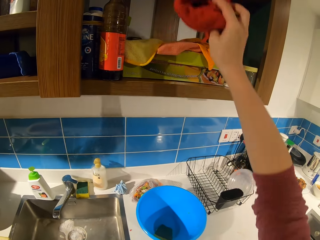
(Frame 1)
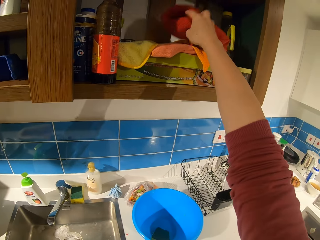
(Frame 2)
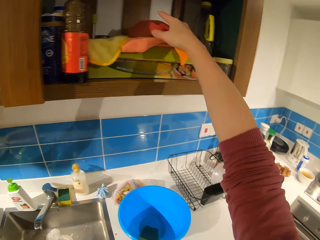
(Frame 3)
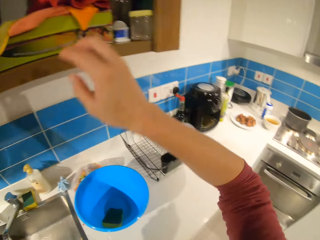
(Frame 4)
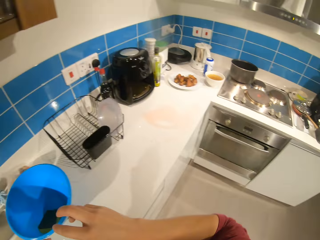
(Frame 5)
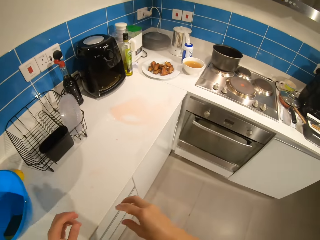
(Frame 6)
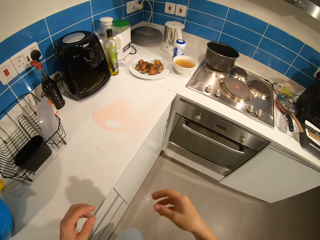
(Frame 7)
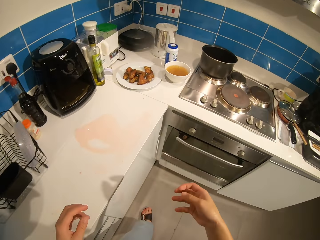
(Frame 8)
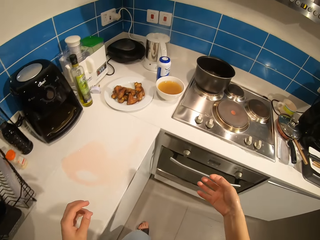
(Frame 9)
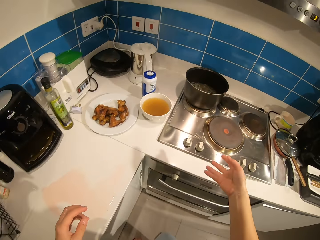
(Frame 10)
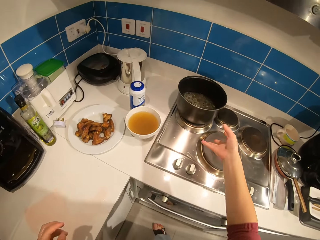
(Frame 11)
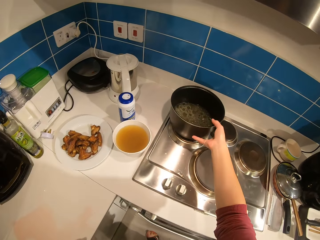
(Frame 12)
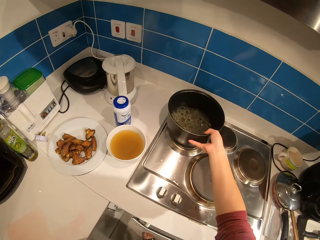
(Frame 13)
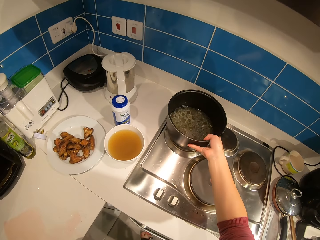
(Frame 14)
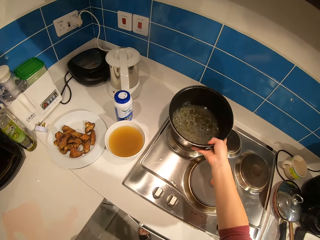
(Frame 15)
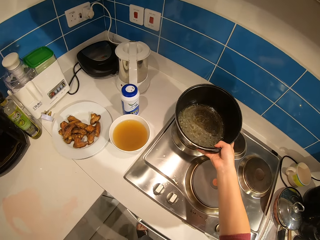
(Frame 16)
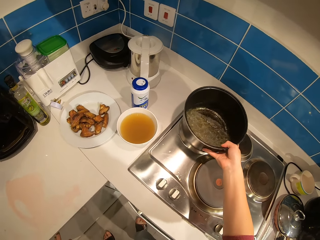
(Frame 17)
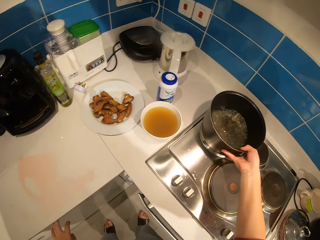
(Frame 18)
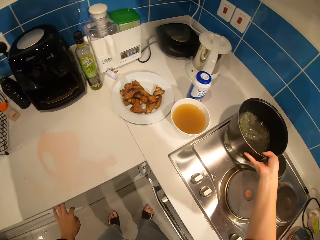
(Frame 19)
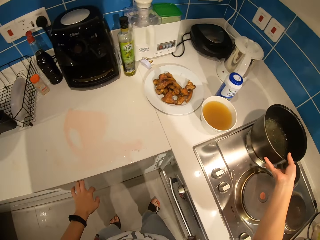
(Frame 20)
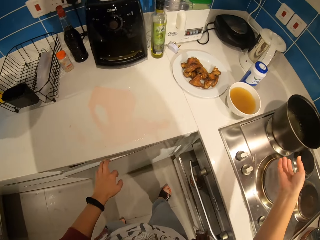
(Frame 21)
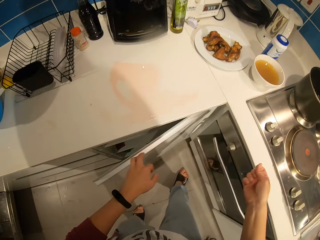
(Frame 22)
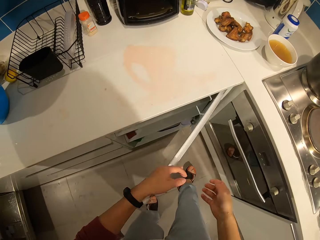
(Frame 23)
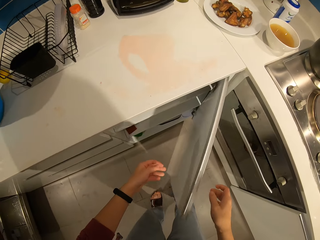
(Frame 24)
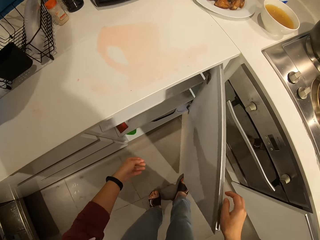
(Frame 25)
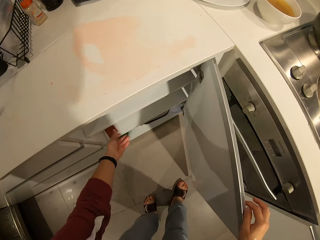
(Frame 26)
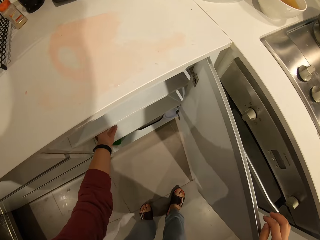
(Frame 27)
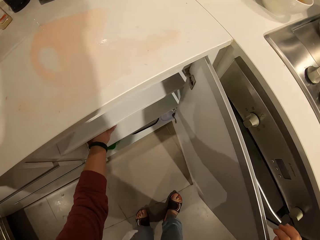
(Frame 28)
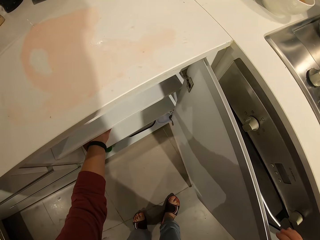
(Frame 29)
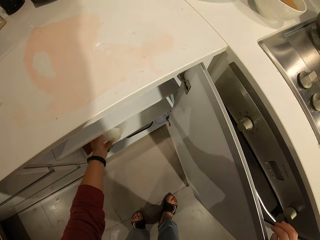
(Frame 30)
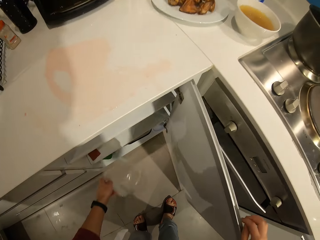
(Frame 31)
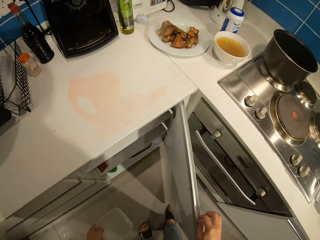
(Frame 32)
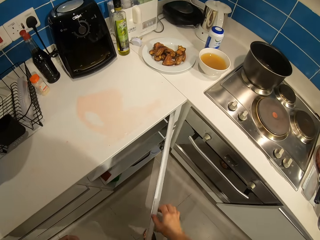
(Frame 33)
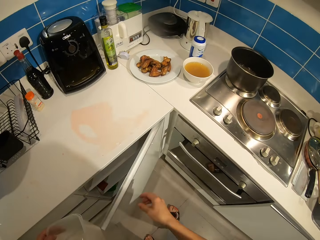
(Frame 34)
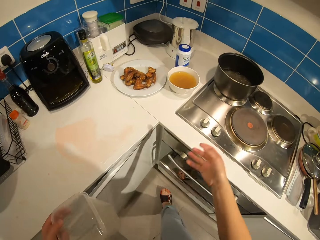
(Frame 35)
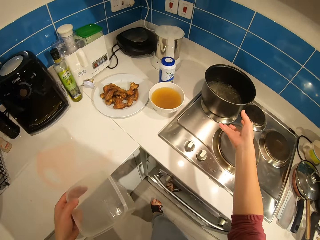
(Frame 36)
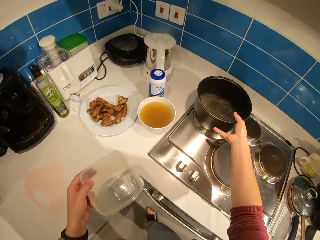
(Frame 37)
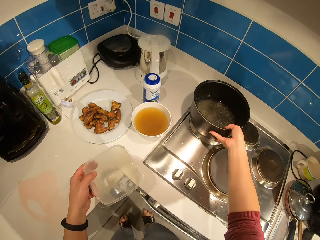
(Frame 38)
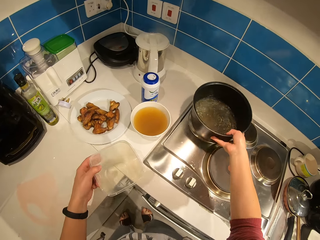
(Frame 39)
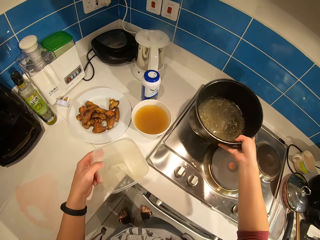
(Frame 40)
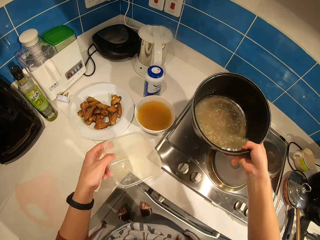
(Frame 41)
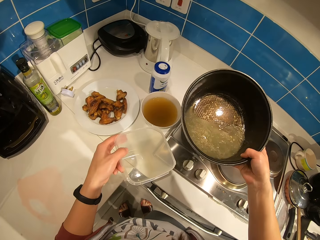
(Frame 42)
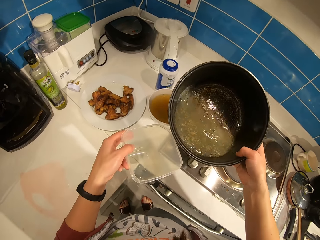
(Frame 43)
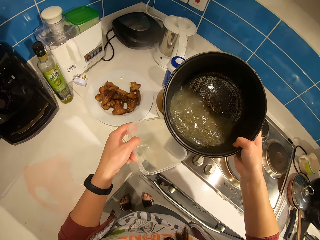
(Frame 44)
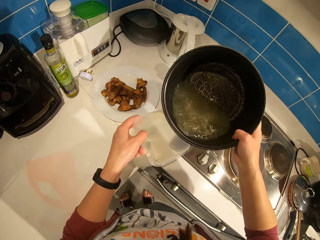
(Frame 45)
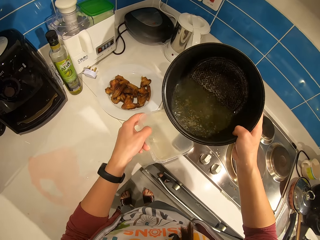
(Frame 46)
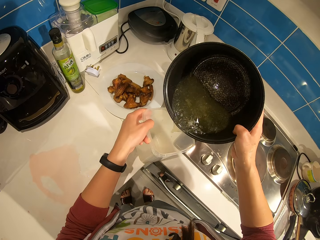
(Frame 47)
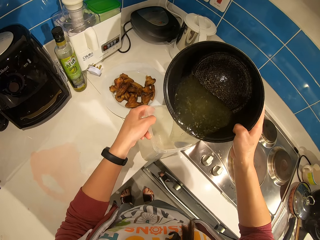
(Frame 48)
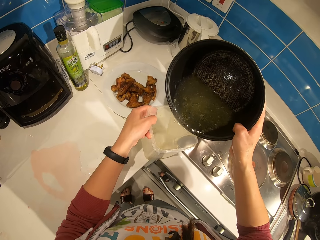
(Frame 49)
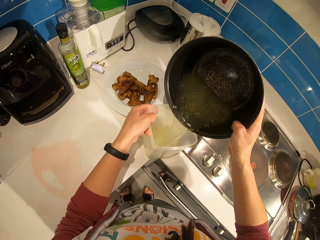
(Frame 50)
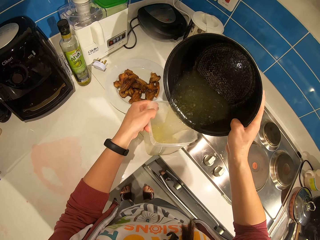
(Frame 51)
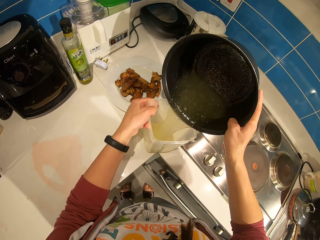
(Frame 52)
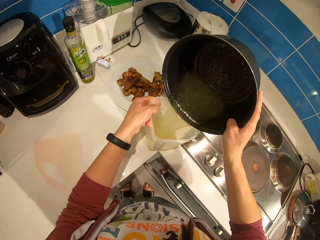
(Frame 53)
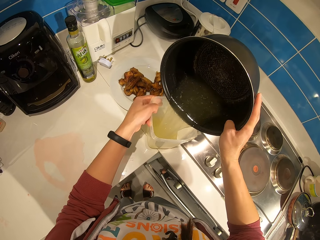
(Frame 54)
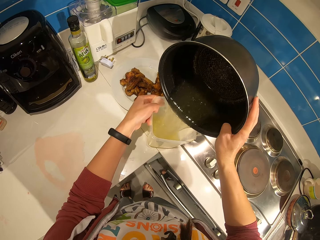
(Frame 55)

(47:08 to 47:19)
The camera wearer drops the napkin back in the shelf. They walk in a room. They pick up a pot or cook pot from the cooker. They return the cook pot on the gas. They open the cupboard. They pick out a container from the cupboard. They take a cook pot. They pour the liquid in the pot into the container.

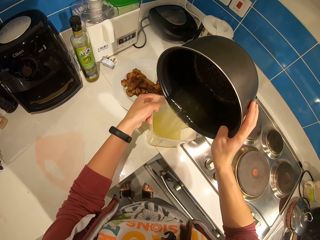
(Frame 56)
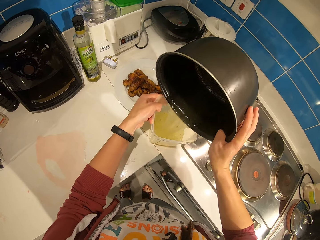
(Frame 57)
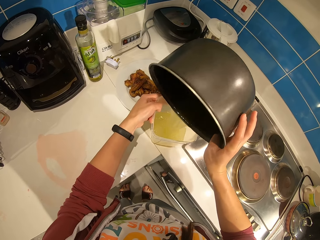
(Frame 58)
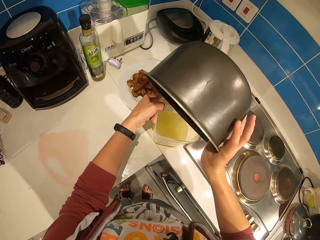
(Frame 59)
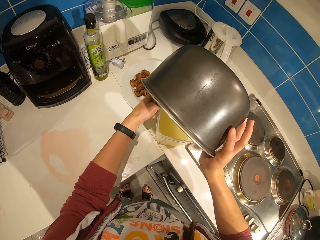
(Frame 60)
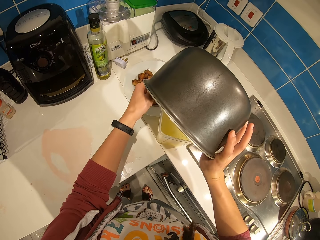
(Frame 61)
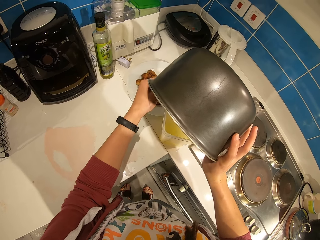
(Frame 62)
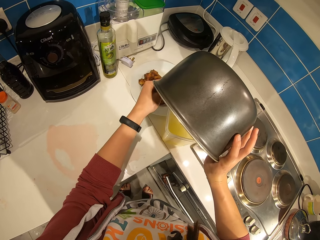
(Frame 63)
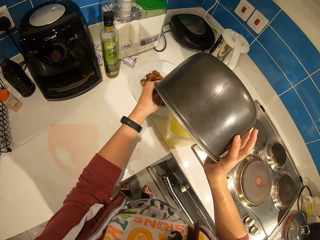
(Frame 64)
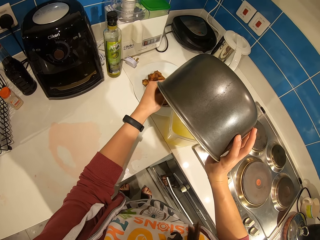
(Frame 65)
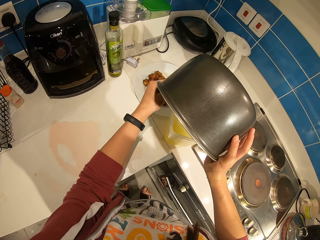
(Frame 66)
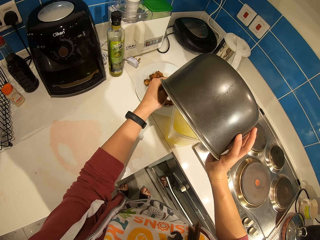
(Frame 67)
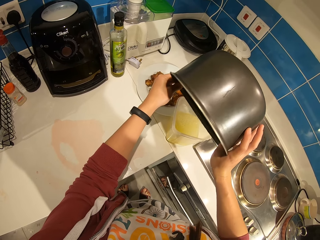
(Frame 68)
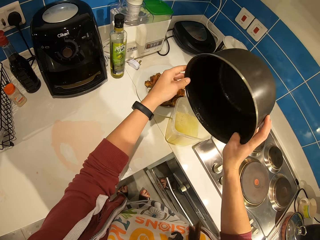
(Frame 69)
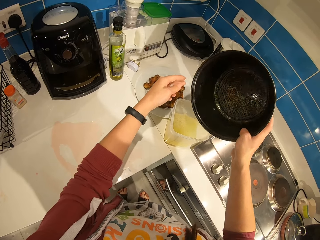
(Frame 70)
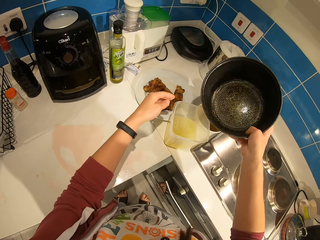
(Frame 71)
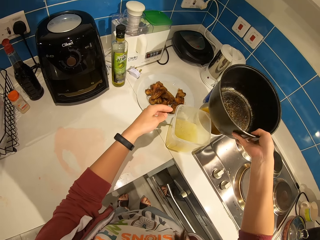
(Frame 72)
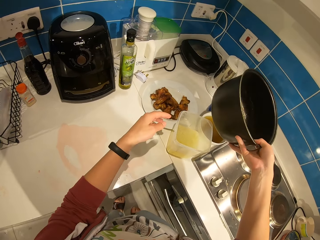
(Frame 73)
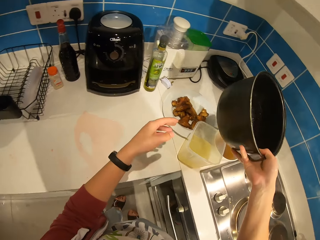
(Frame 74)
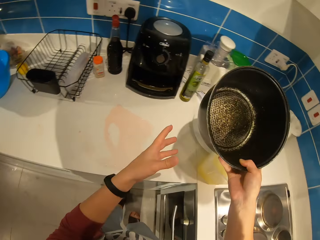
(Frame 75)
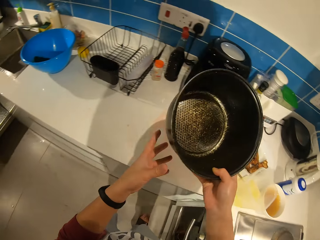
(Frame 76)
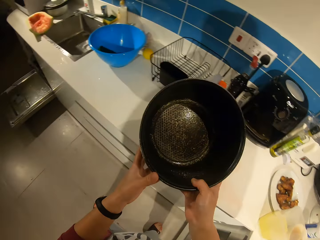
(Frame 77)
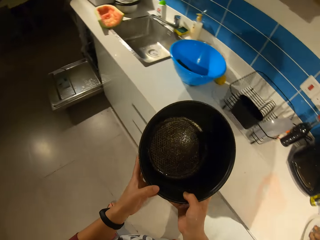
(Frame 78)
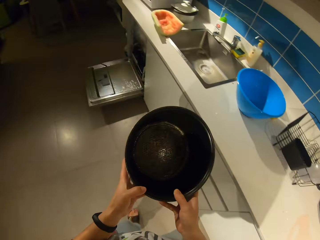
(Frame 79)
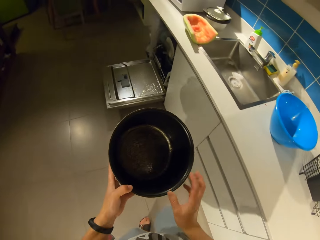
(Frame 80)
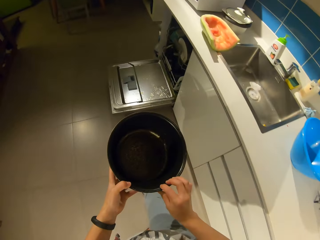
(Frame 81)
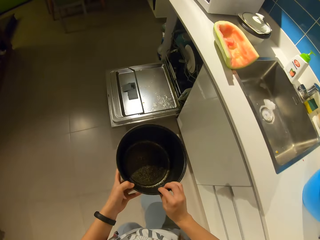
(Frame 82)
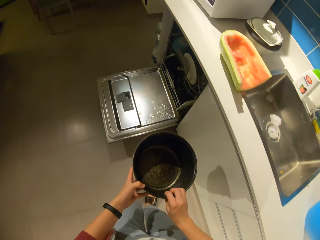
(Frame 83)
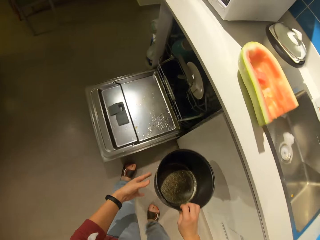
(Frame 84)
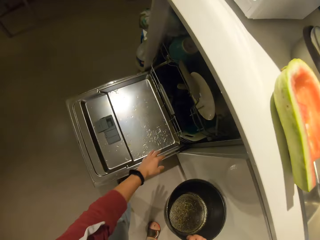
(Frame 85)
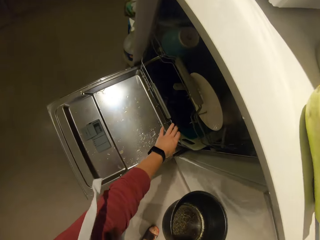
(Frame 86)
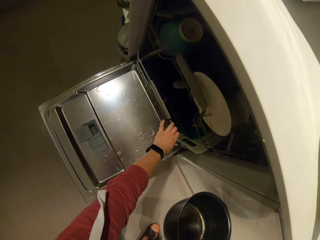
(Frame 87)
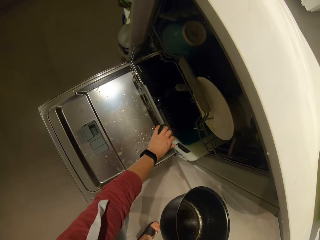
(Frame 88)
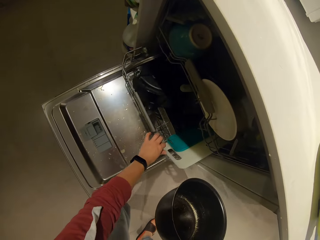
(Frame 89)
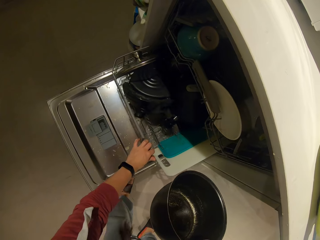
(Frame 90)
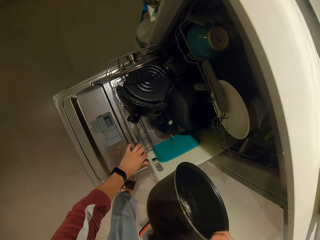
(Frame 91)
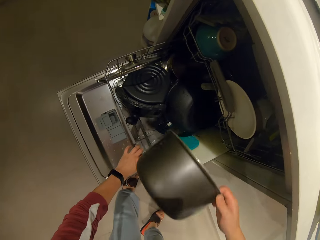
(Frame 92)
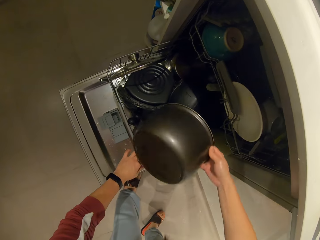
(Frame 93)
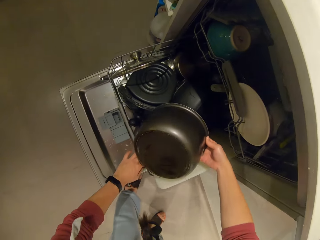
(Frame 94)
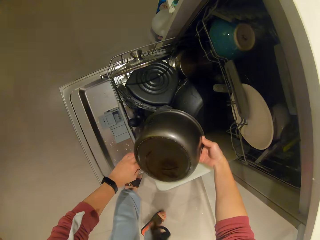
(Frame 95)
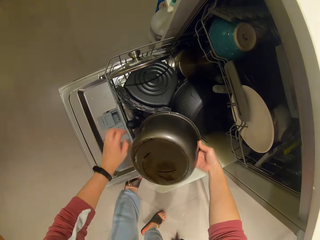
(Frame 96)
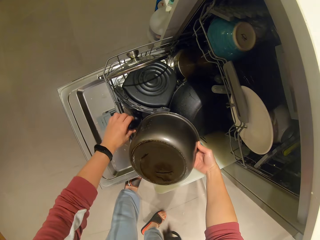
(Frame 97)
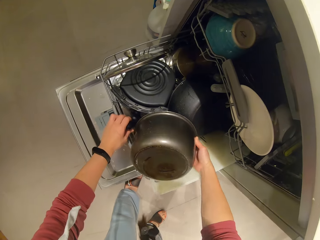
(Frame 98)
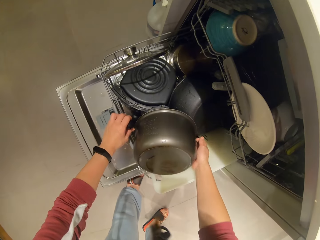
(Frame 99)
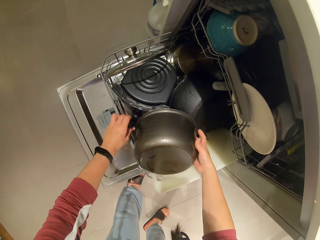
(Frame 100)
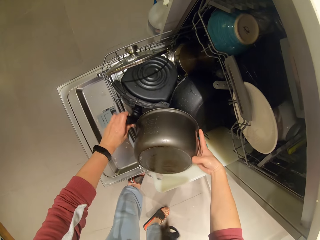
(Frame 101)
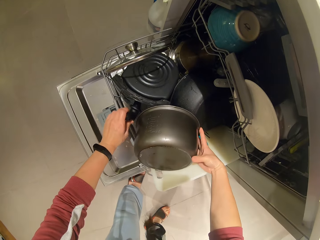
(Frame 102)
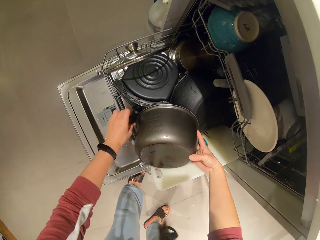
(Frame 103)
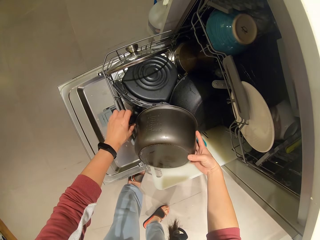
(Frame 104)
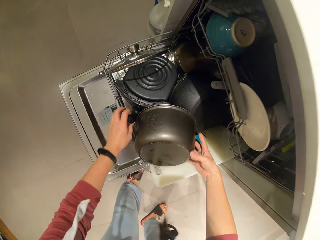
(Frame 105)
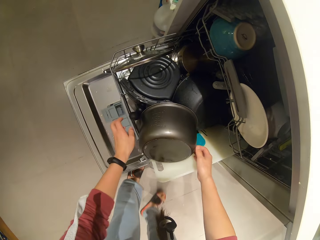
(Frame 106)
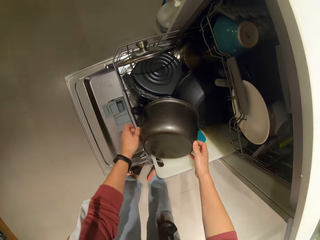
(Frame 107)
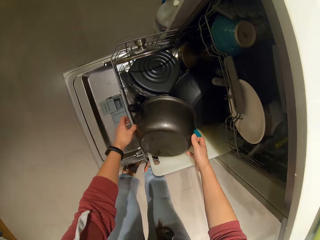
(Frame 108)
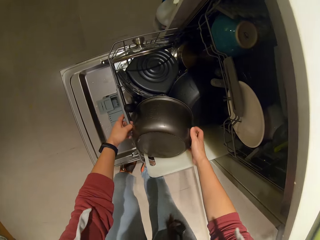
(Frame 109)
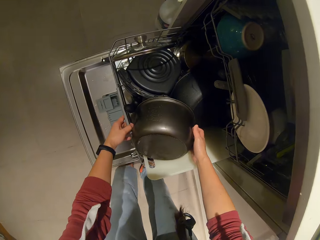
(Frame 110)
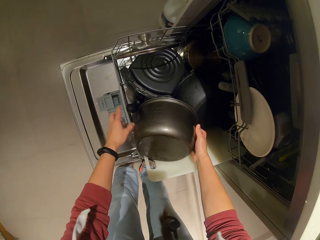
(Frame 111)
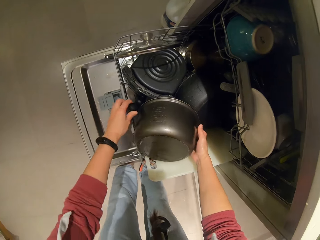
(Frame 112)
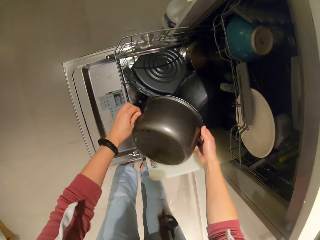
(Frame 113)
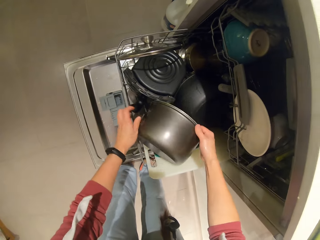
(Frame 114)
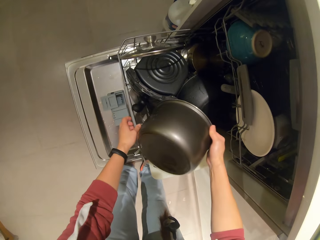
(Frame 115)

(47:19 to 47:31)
The camera wearer places the container on the table. They pull out a rack in the dish washer. They place the pot inside the rack.
